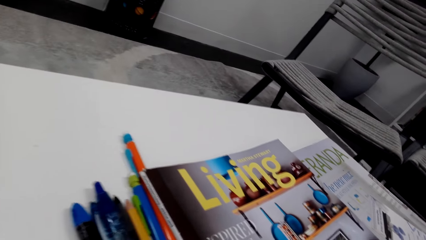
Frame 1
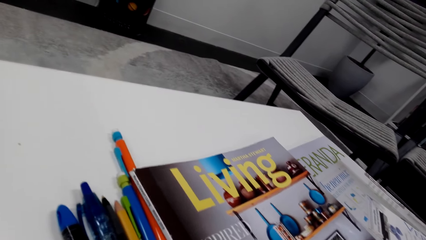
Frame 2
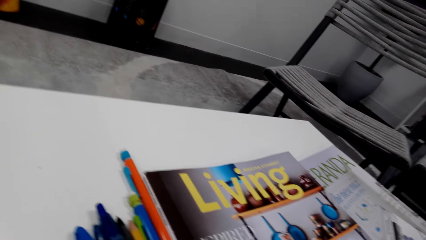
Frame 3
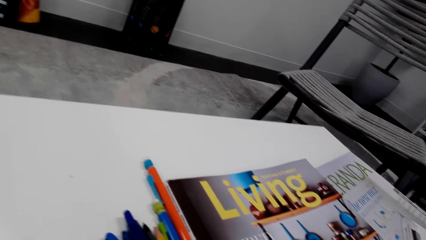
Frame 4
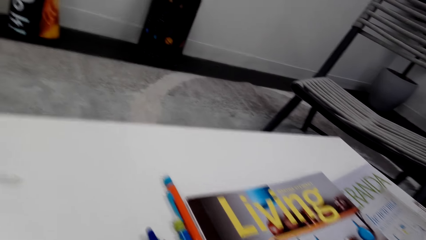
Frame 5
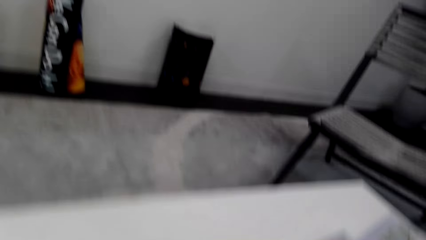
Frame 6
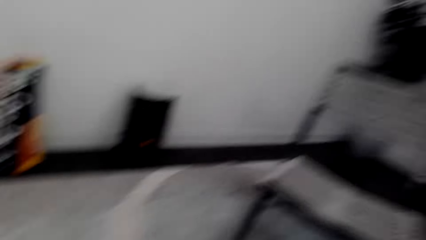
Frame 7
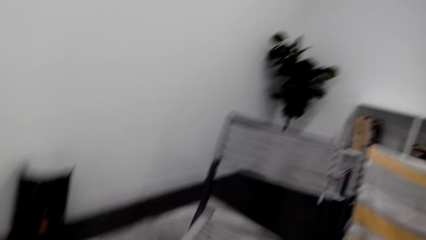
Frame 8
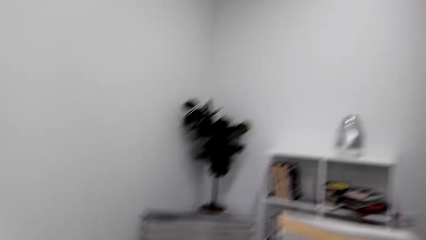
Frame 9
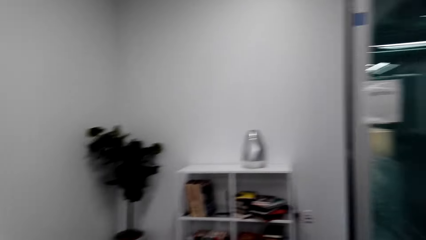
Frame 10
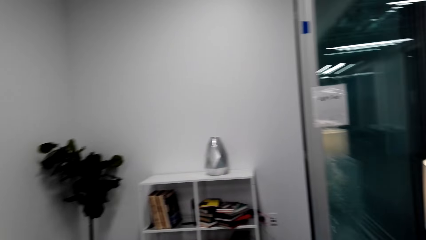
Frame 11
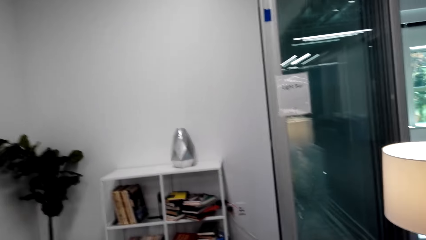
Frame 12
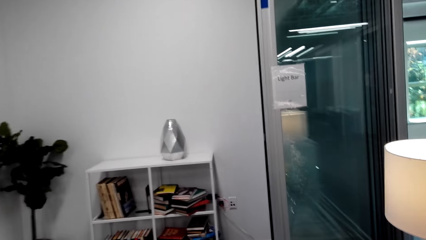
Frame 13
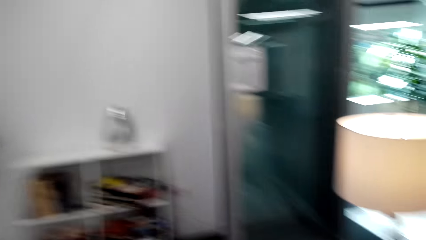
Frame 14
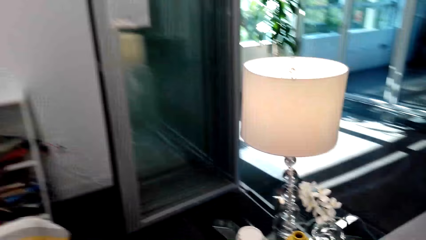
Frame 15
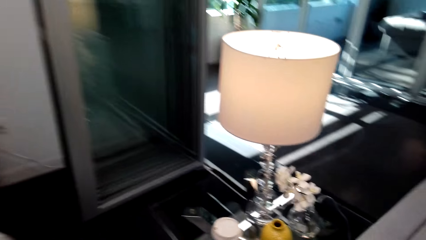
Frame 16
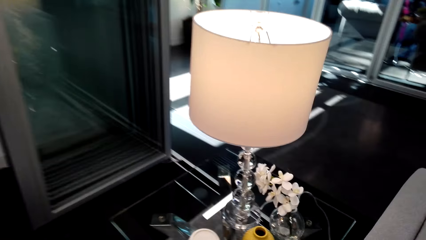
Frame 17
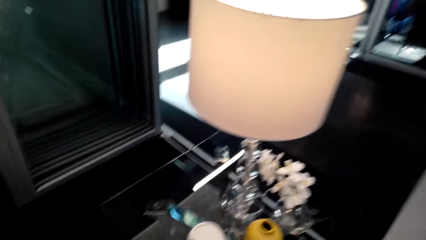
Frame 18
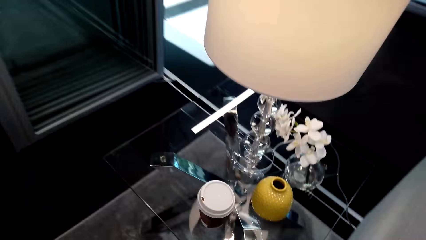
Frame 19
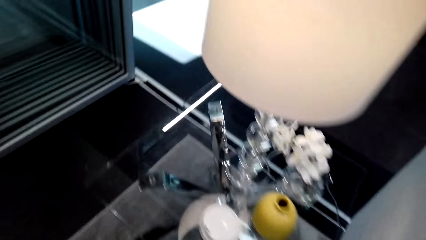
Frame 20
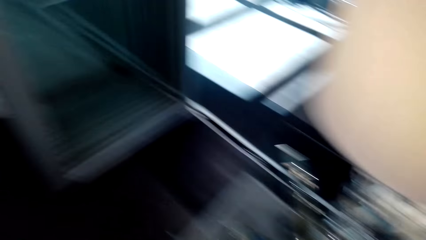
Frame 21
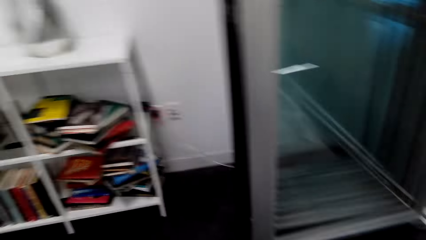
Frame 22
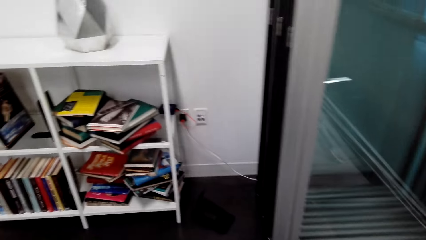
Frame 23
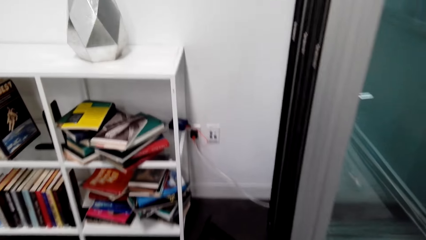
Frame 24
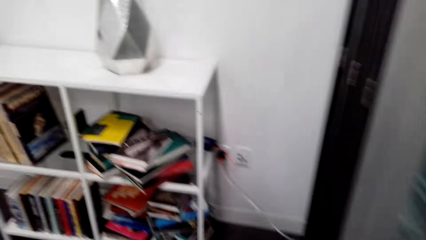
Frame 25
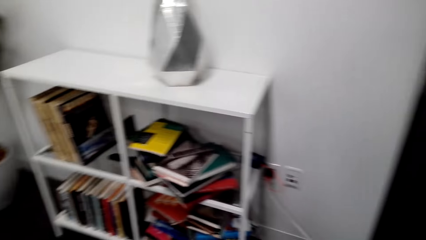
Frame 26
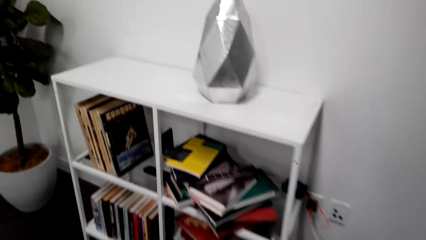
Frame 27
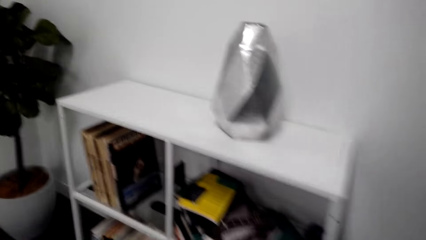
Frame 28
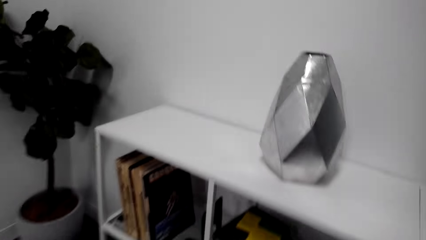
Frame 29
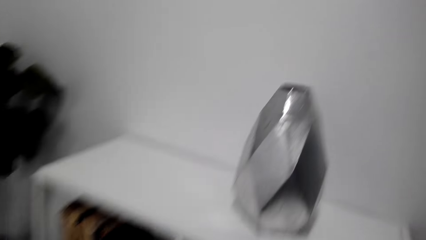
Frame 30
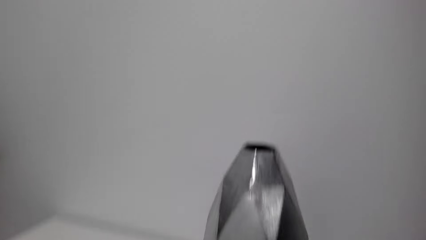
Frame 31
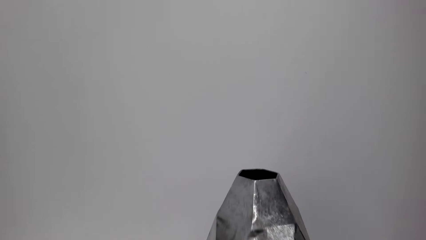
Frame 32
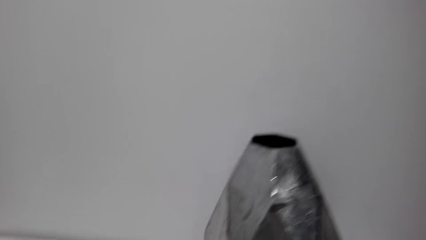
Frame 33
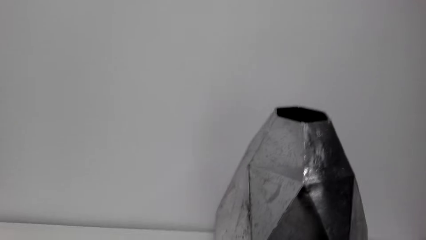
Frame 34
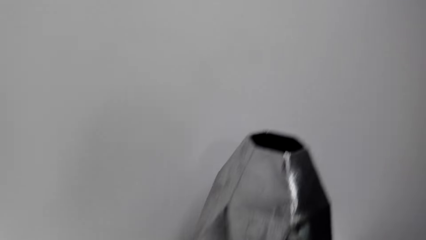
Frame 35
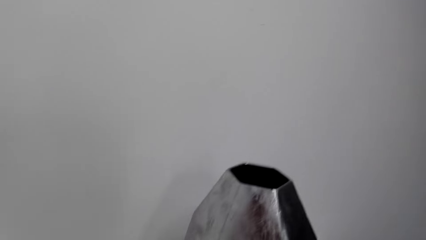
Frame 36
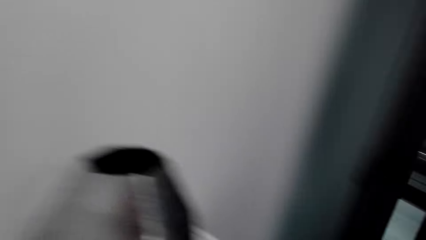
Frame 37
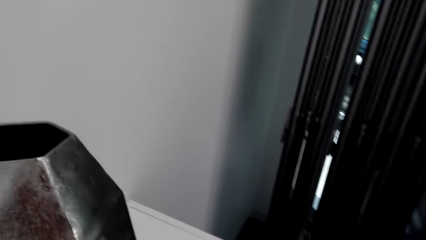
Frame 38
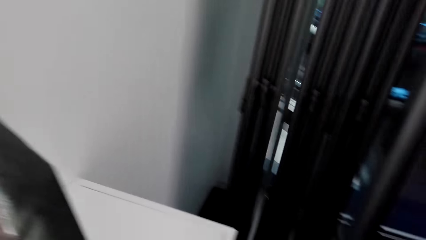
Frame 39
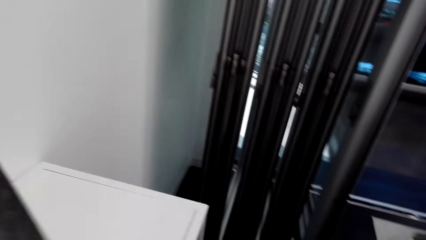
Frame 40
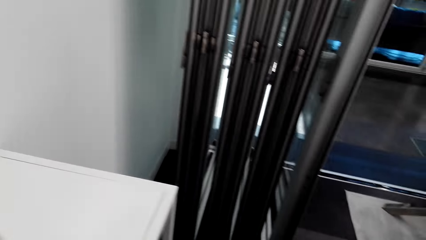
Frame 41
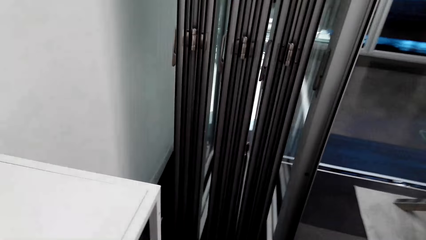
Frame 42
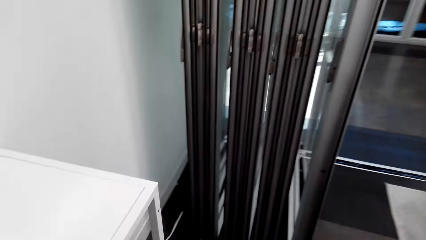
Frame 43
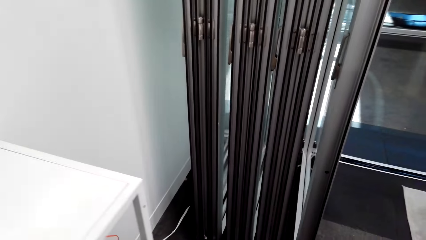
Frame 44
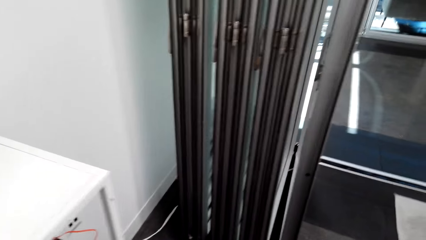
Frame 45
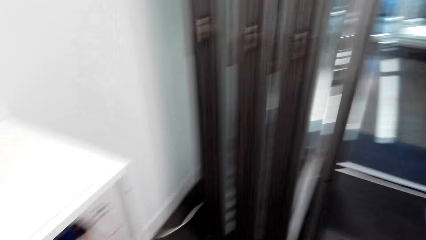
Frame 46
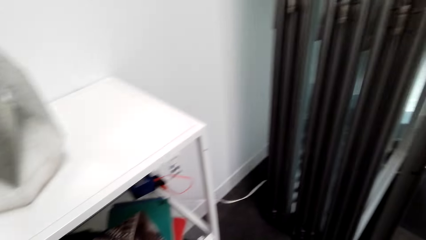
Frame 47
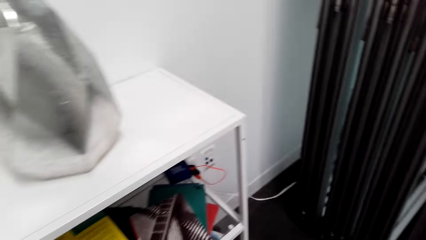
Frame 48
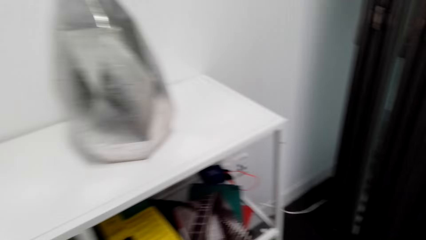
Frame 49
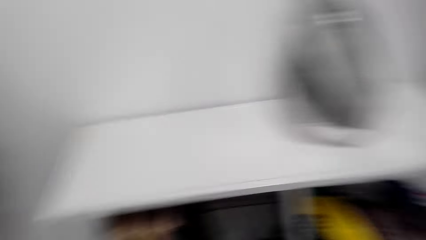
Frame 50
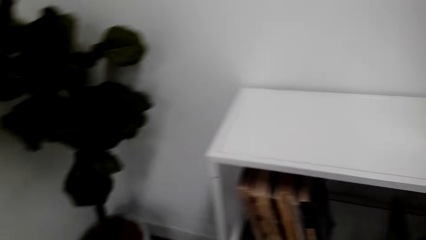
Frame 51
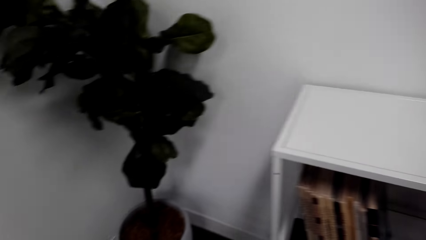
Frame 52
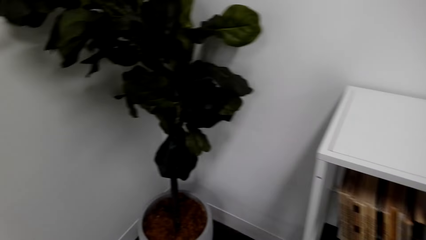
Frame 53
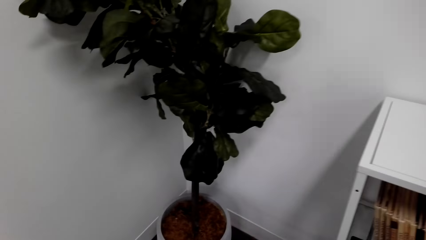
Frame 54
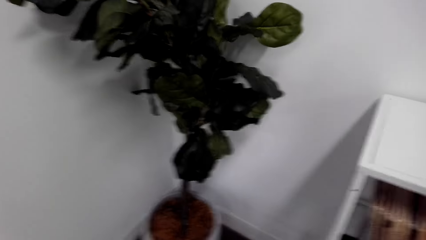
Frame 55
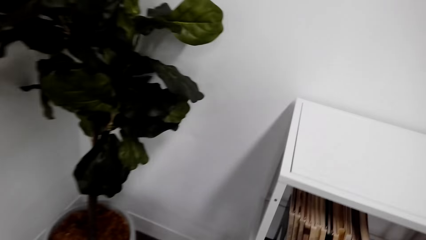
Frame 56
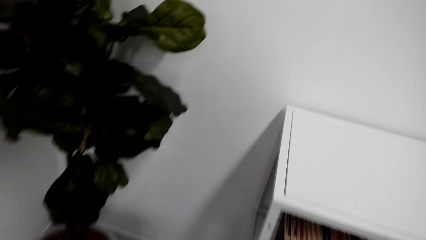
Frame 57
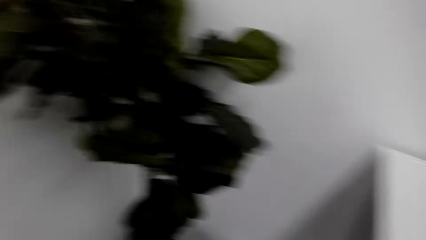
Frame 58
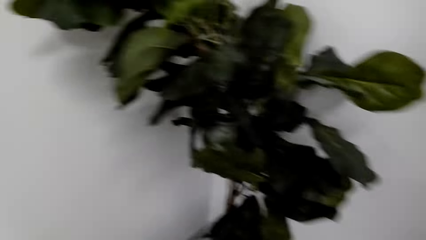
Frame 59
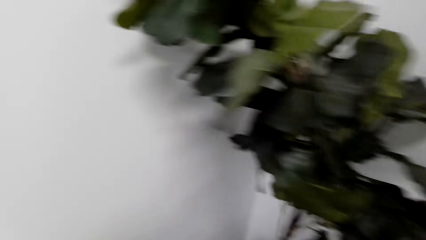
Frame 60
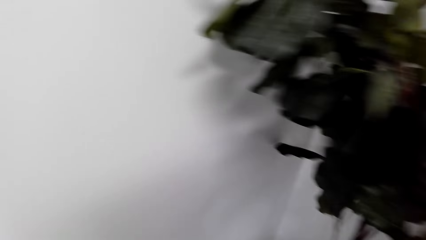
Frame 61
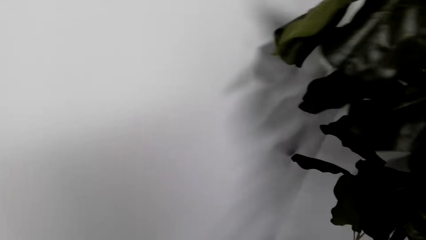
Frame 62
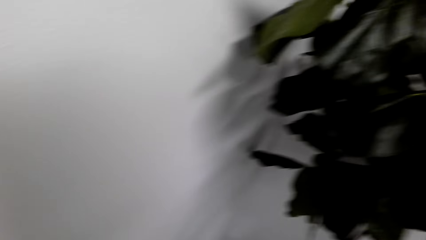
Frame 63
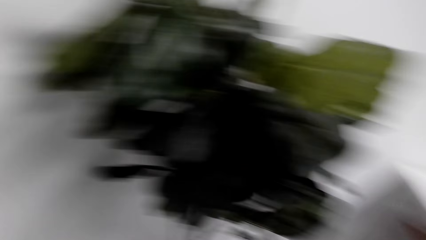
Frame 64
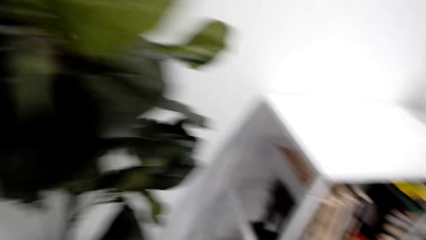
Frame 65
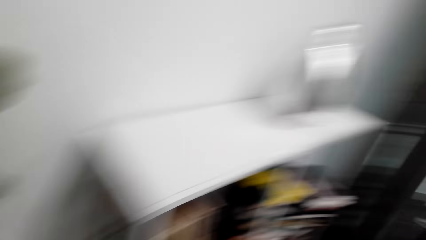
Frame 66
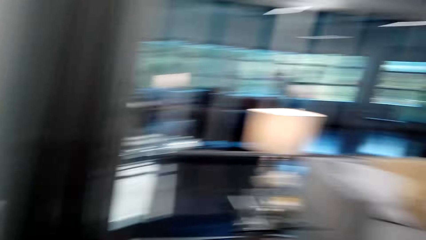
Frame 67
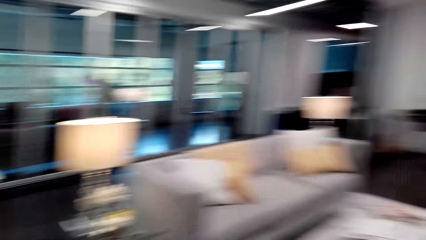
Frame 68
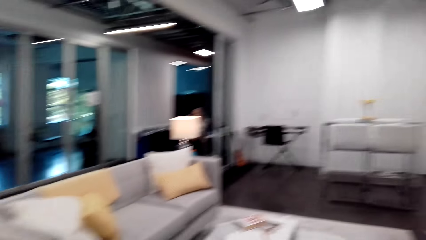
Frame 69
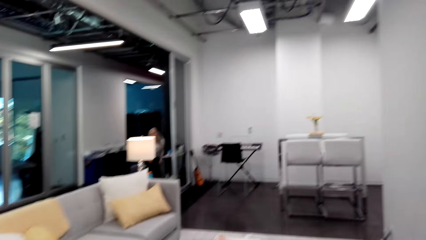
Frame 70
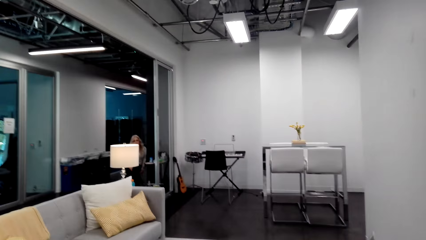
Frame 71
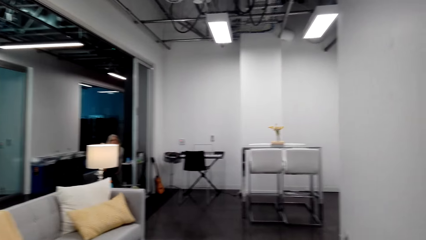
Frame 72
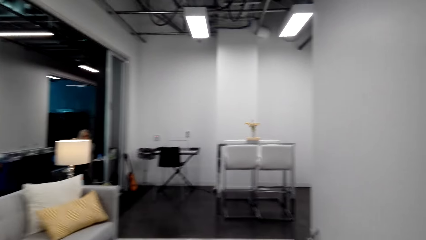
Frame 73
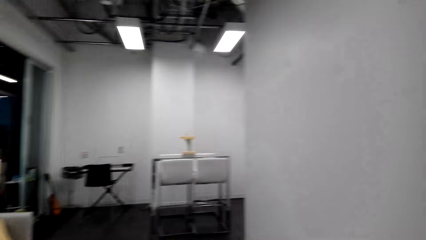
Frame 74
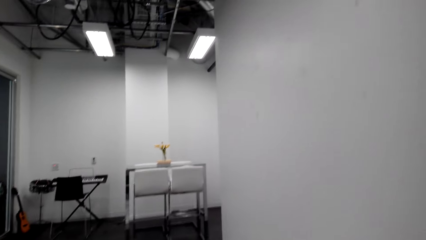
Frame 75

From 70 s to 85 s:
The camera wearer touches the book. They walk around the house. They walk around the house again. They look around the house and walk around the house.
